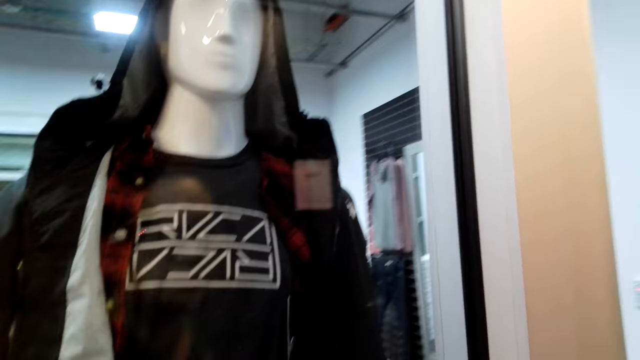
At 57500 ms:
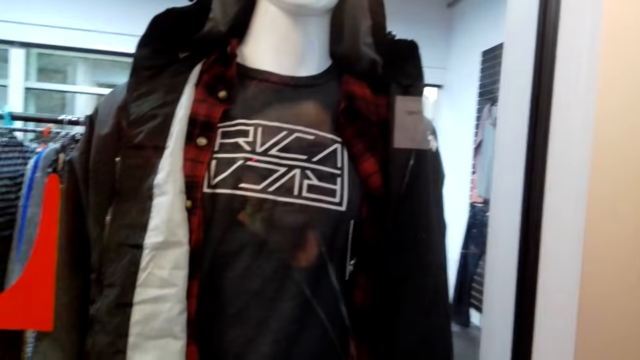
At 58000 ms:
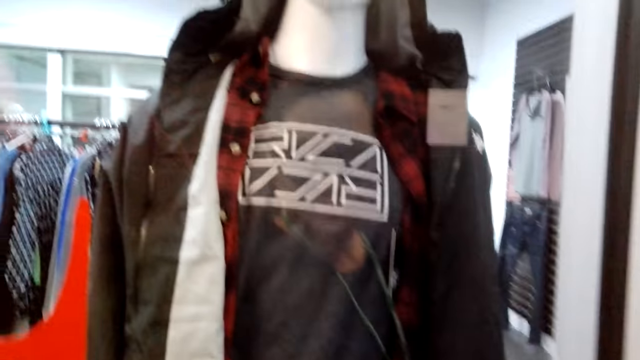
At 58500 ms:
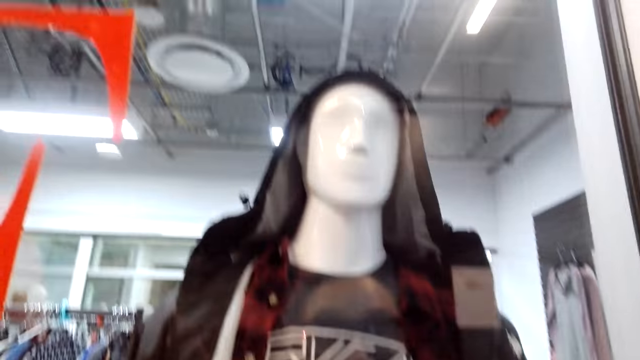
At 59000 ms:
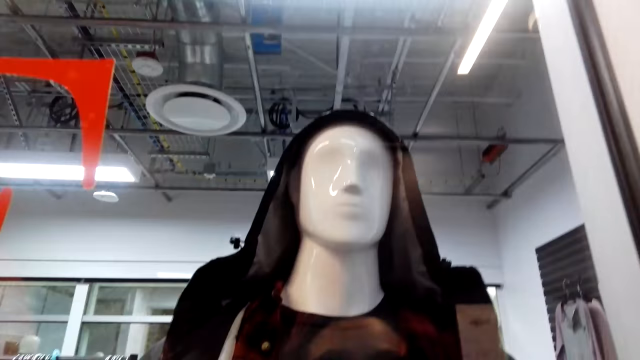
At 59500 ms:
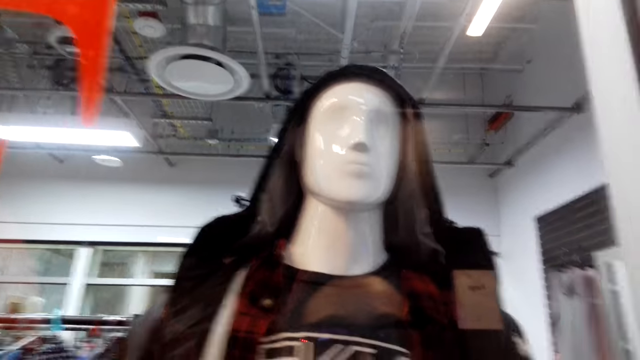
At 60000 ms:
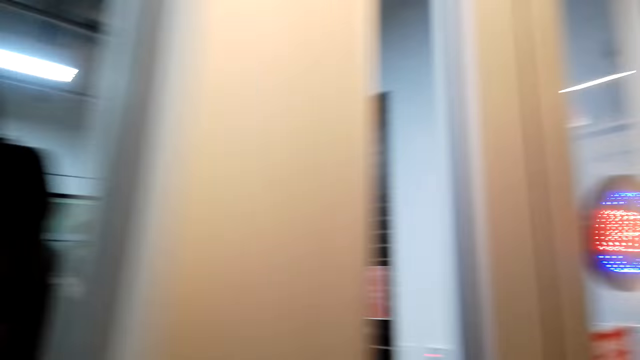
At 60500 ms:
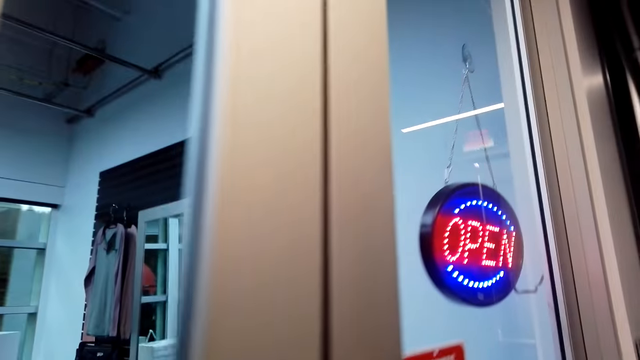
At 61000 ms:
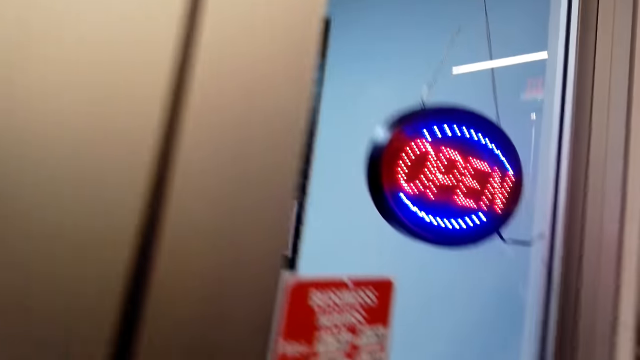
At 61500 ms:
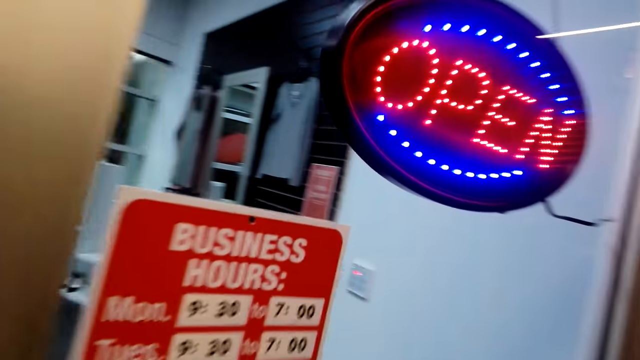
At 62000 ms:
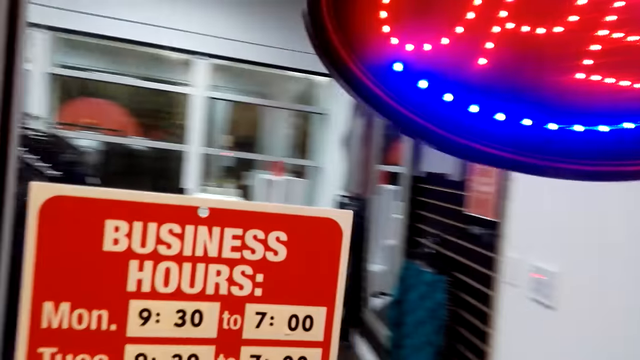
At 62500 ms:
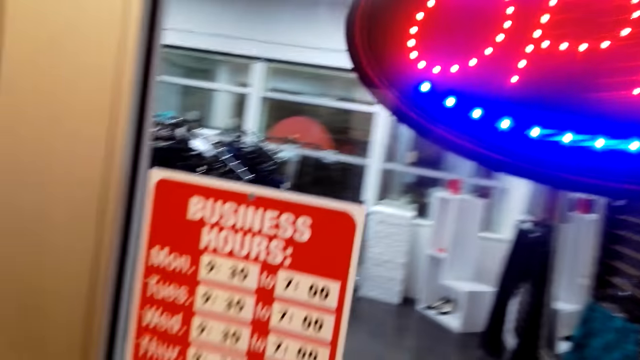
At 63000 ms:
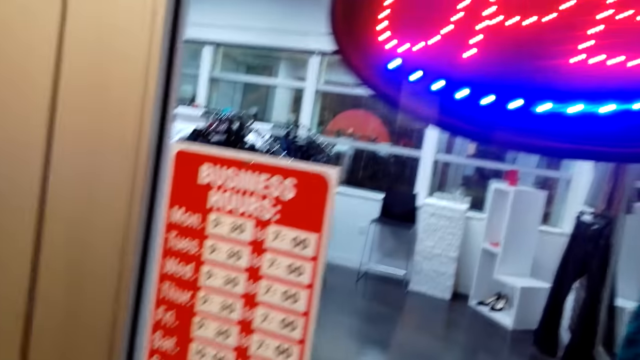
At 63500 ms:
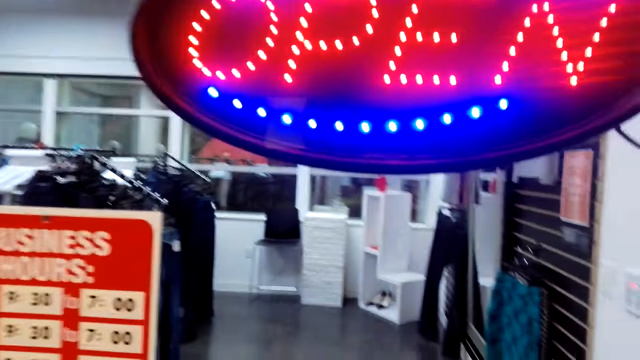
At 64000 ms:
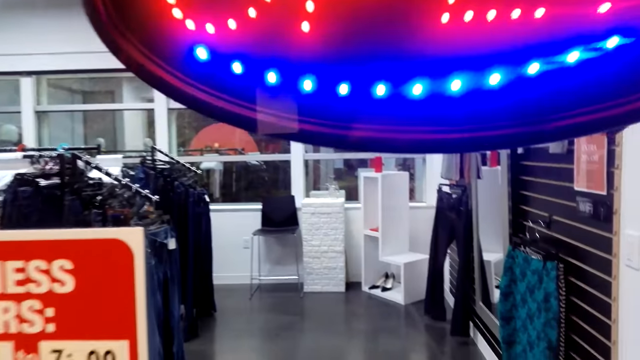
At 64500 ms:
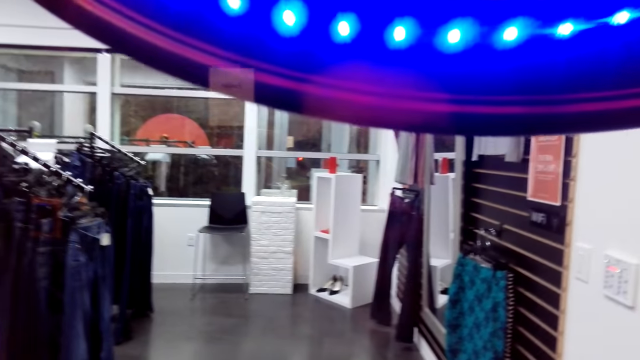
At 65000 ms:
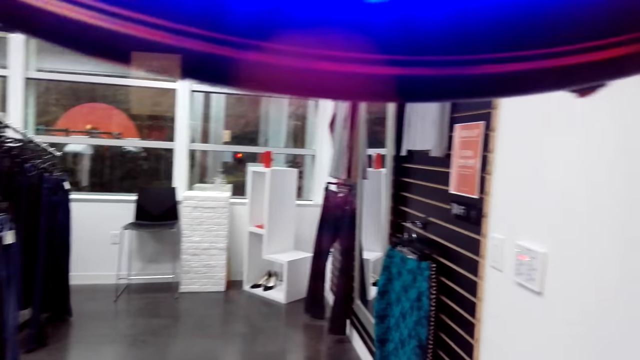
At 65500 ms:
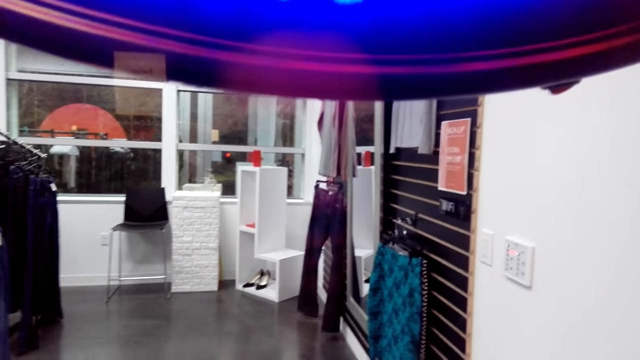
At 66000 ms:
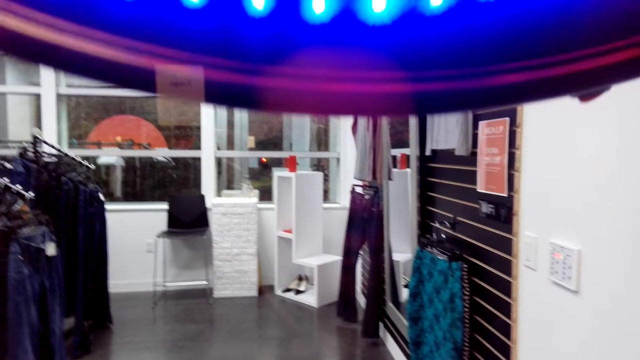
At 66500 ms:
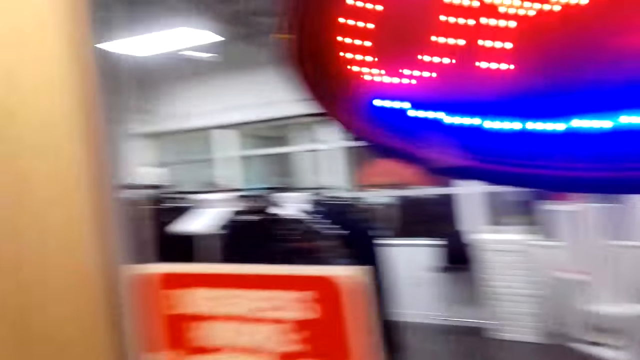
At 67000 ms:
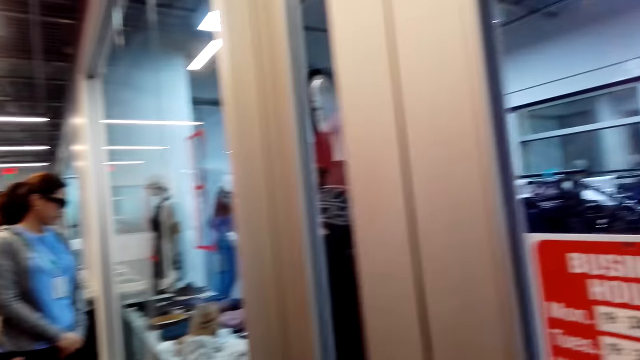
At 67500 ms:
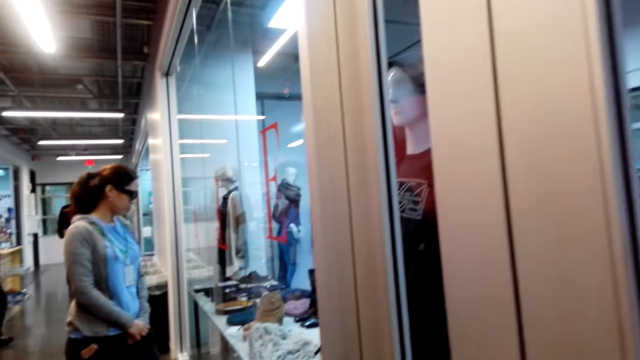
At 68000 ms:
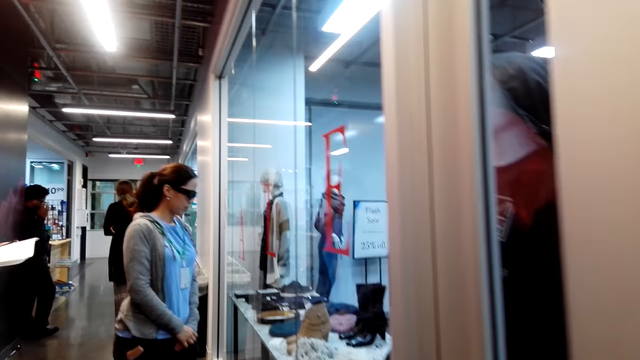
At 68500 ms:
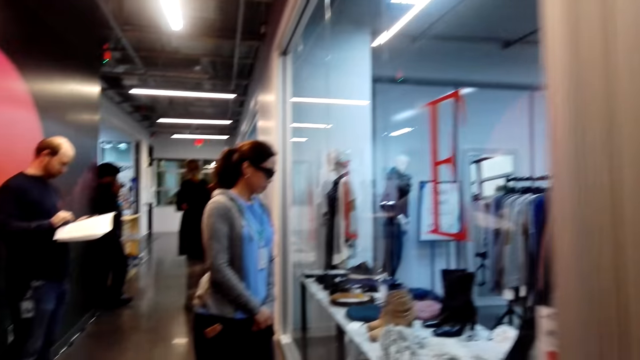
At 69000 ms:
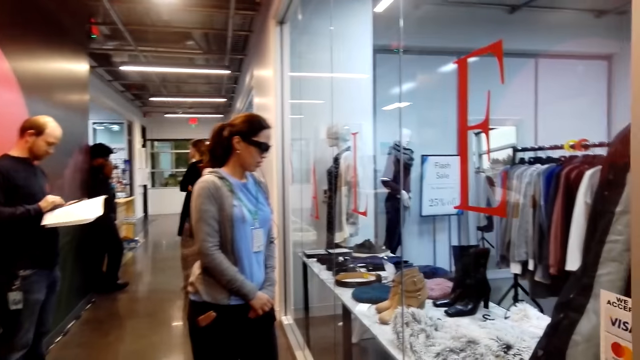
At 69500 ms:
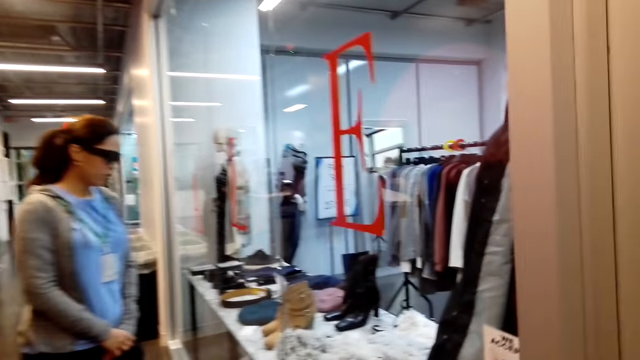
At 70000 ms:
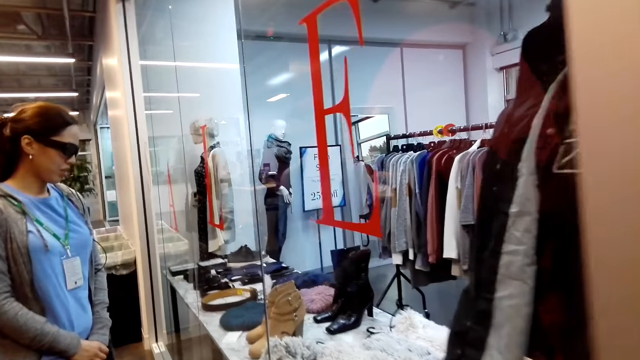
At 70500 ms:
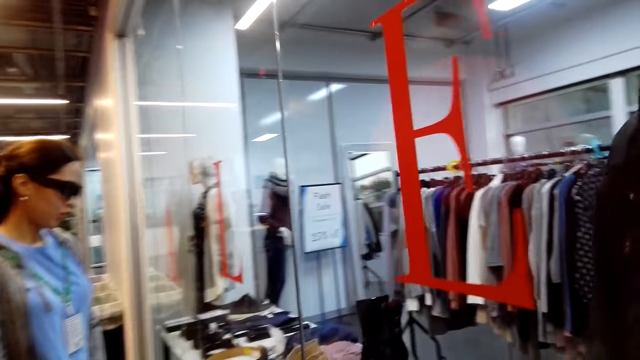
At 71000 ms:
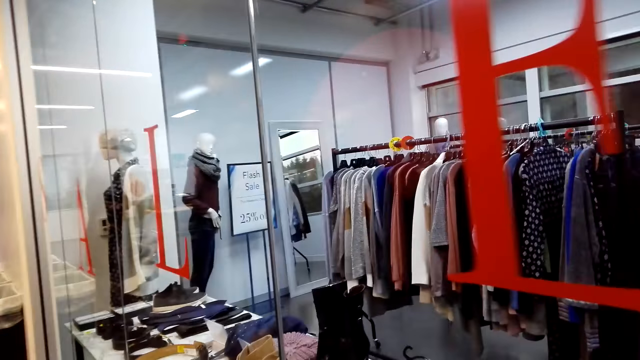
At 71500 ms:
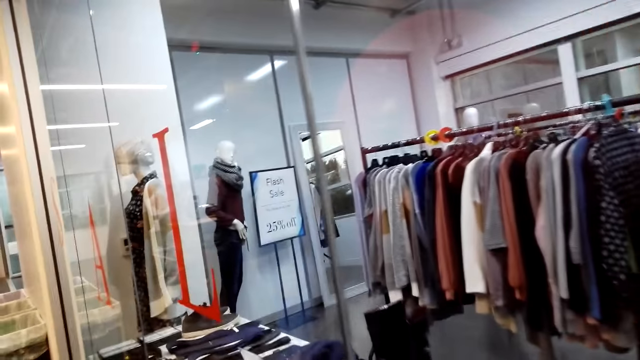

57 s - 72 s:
The camera wearer looks at the mannequin. They move towards the door. They look through the door. They move to the display. A woman looks at the display.

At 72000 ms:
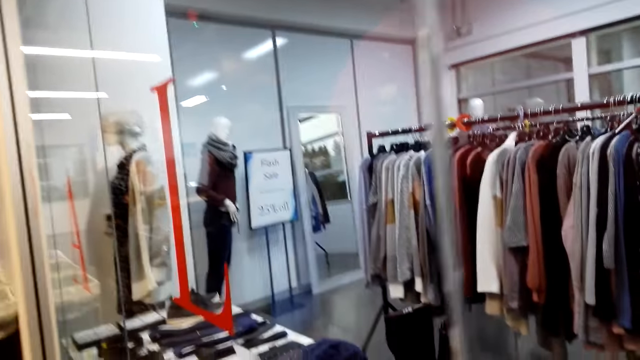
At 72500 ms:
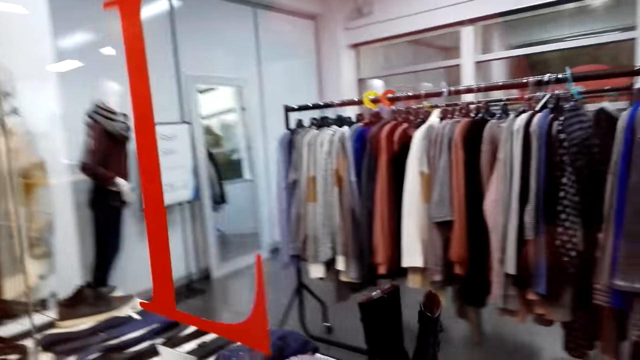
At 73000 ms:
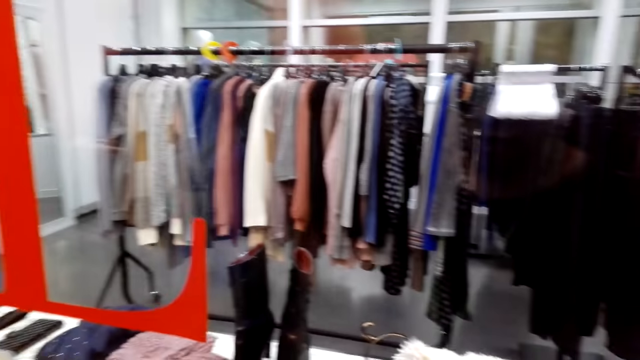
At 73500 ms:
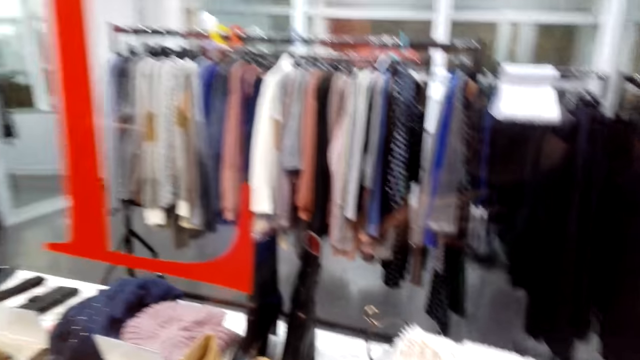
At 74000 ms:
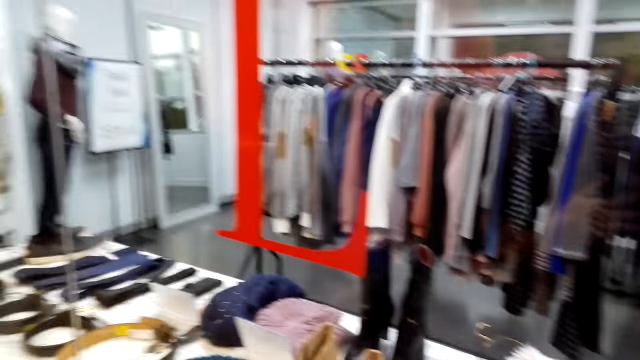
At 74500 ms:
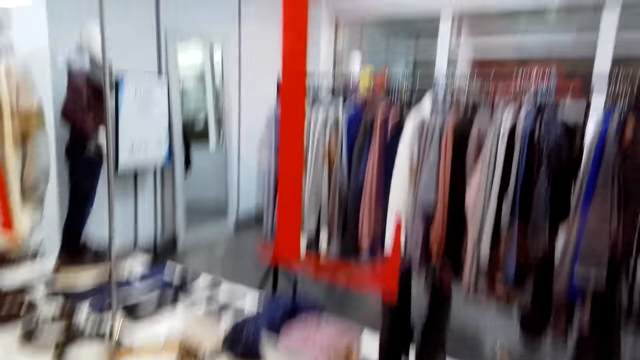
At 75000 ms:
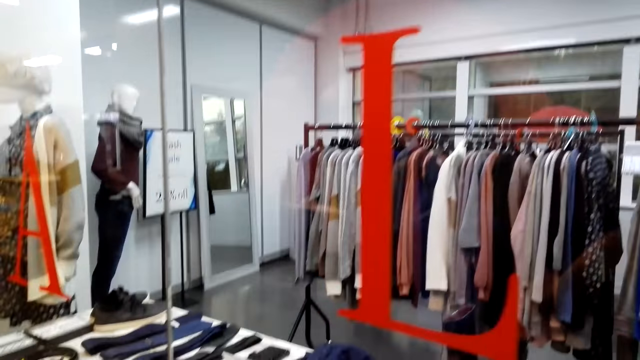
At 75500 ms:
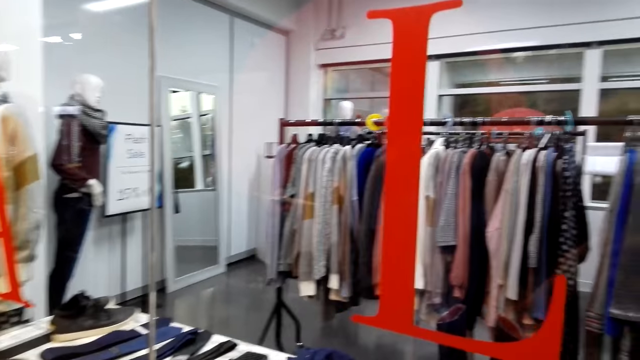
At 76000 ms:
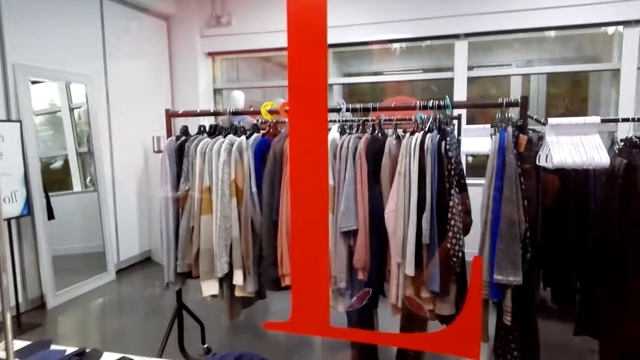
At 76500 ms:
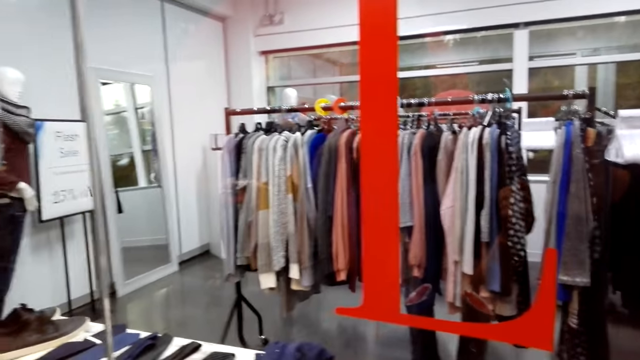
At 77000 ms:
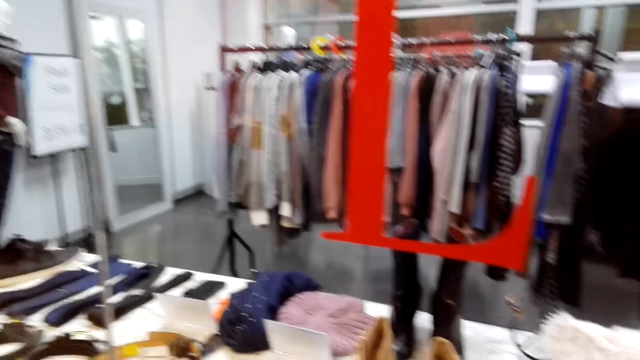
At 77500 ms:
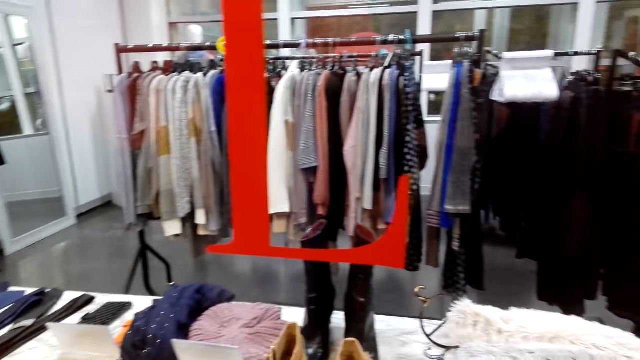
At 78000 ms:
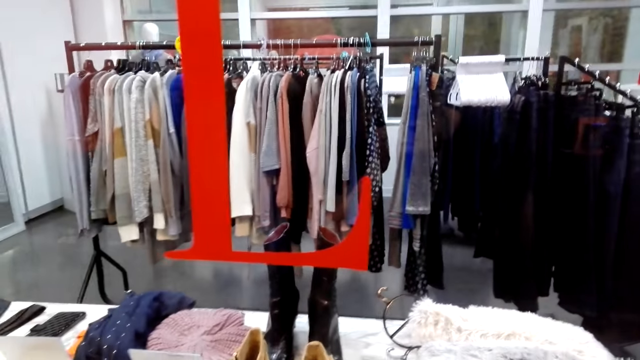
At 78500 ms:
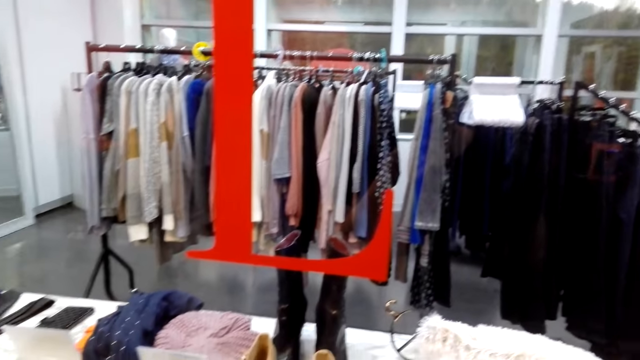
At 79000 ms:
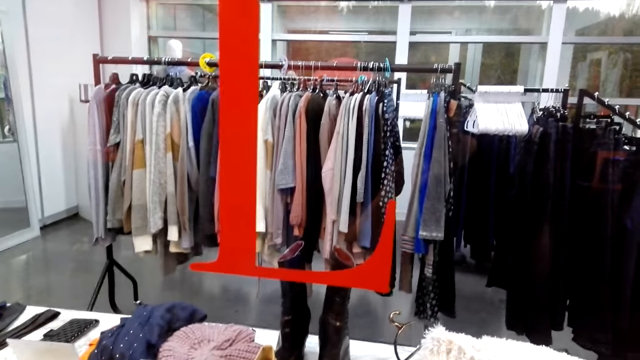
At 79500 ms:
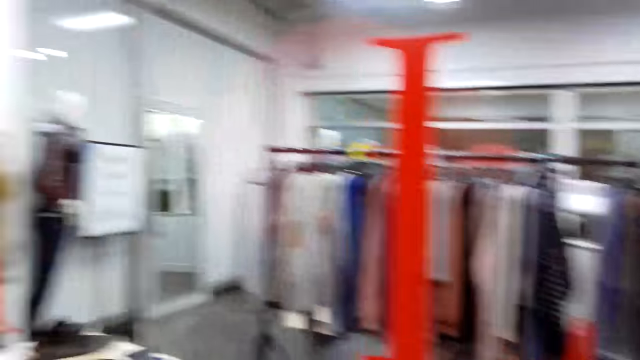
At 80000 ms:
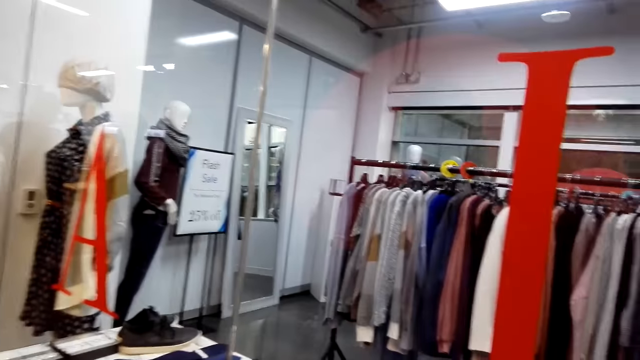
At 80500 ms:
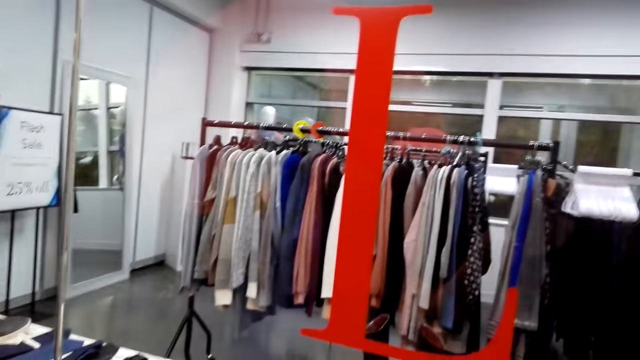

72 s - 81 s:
The camera wearer dialogues with a lady. They look at the display.
